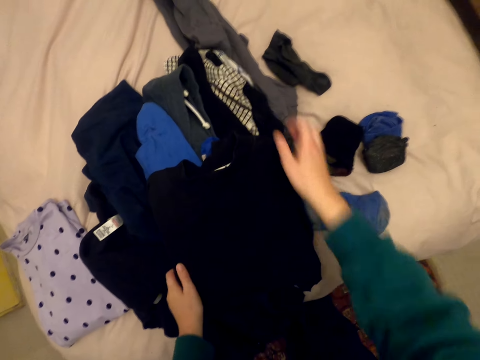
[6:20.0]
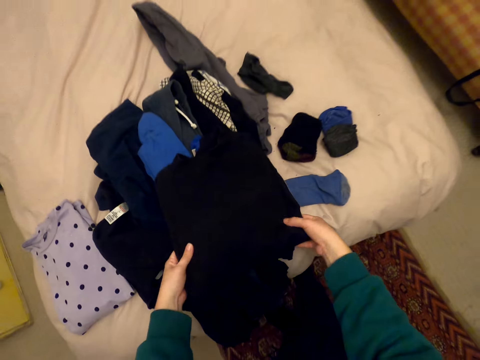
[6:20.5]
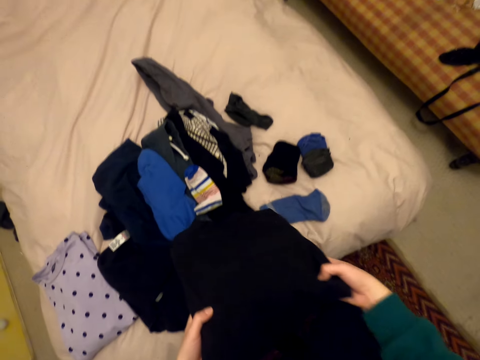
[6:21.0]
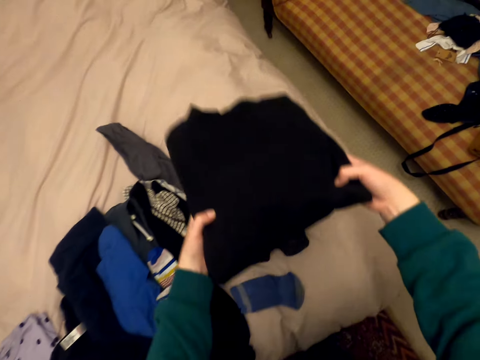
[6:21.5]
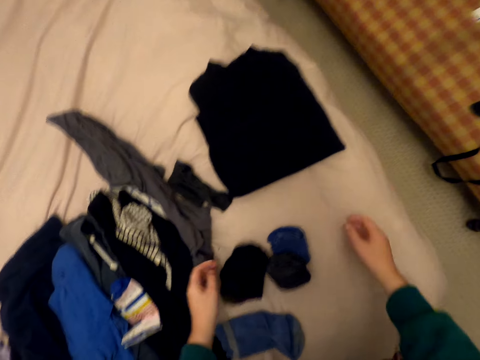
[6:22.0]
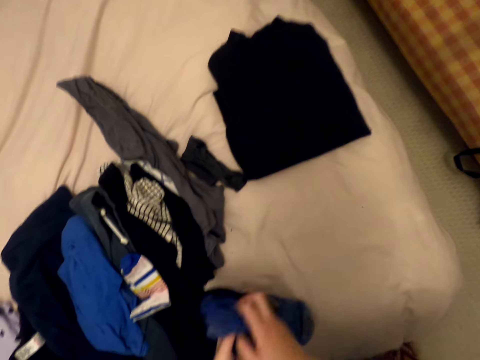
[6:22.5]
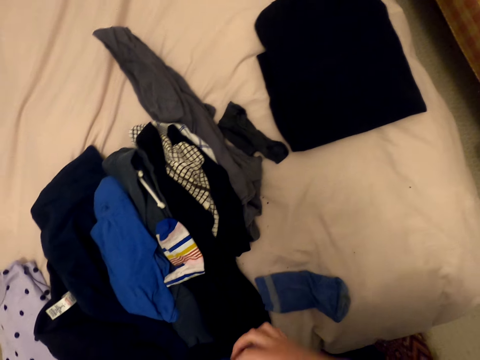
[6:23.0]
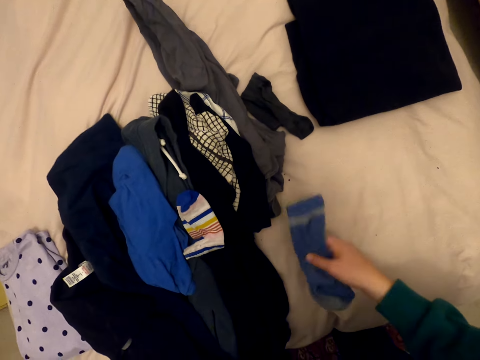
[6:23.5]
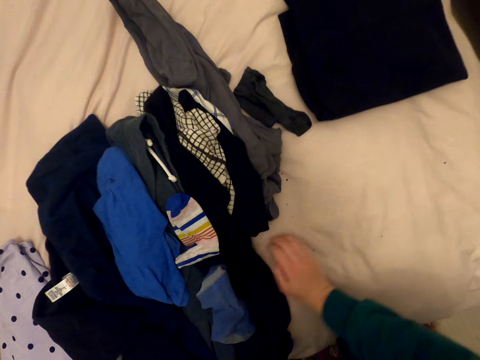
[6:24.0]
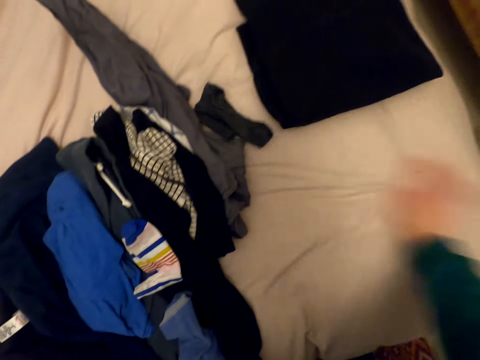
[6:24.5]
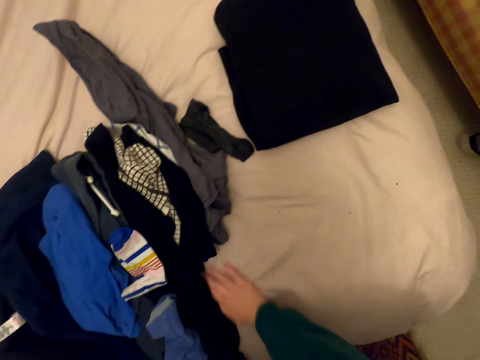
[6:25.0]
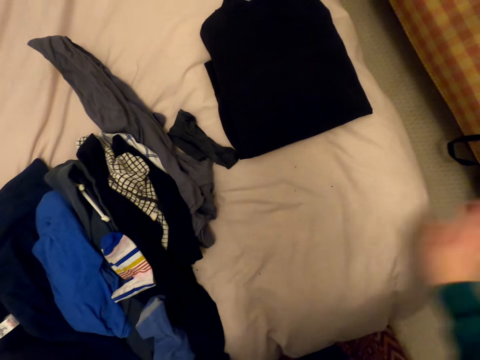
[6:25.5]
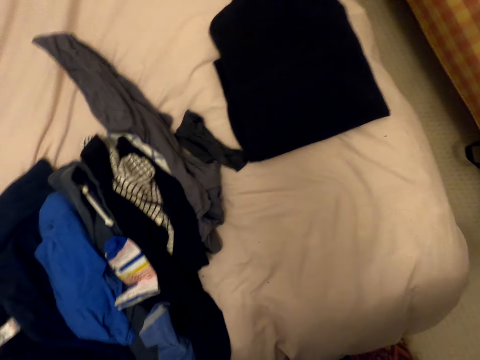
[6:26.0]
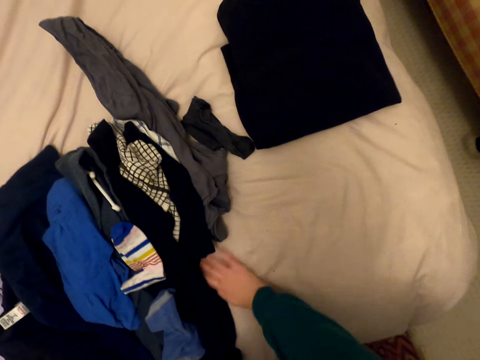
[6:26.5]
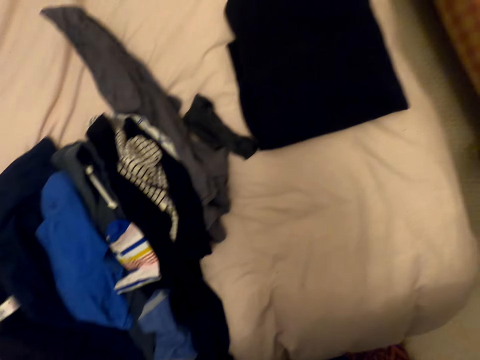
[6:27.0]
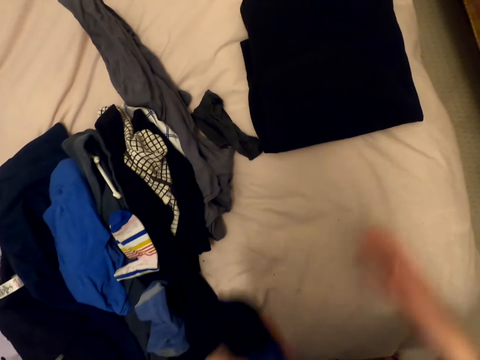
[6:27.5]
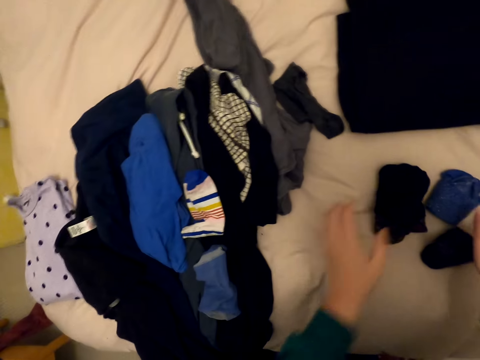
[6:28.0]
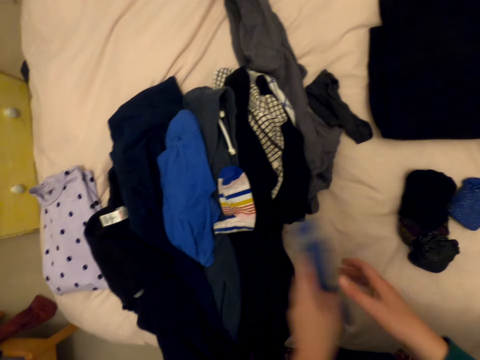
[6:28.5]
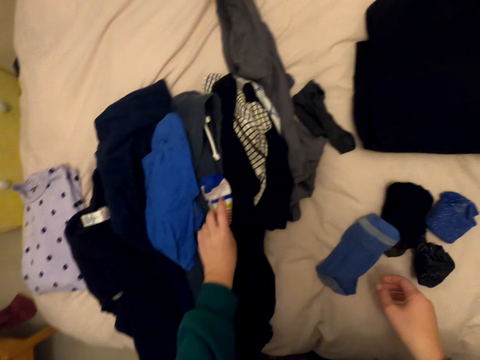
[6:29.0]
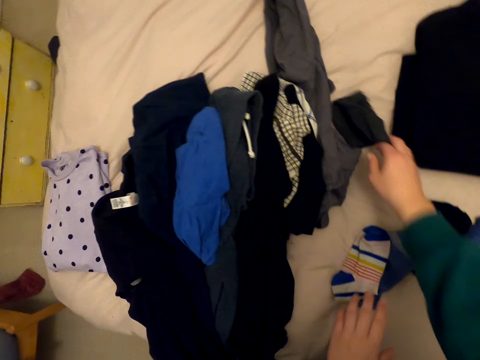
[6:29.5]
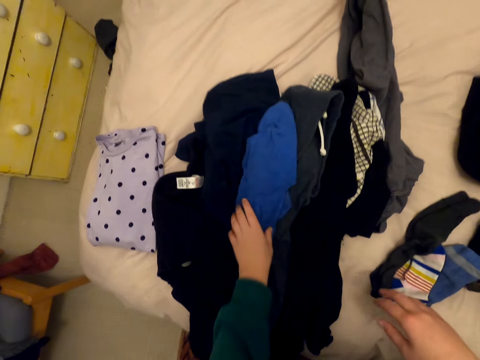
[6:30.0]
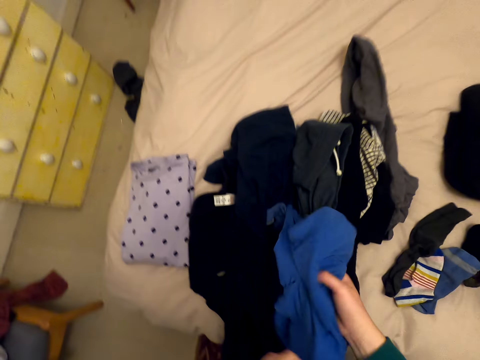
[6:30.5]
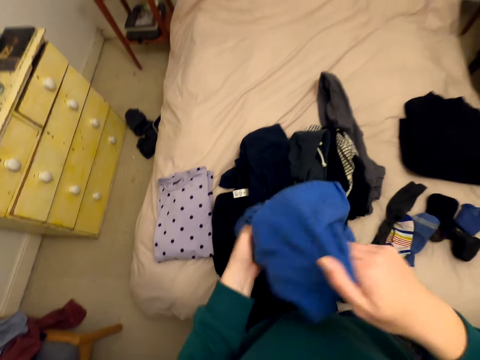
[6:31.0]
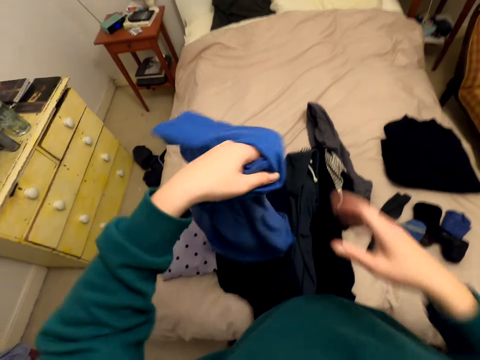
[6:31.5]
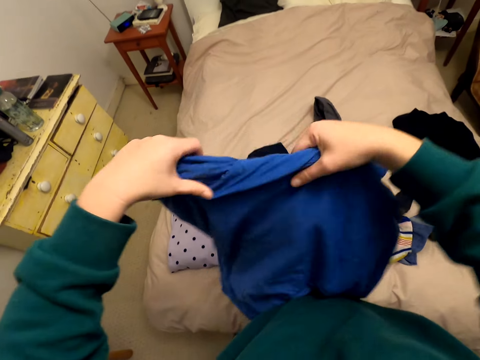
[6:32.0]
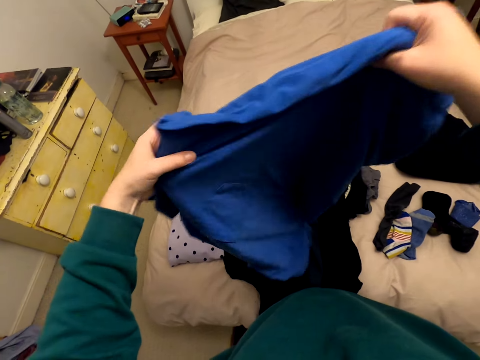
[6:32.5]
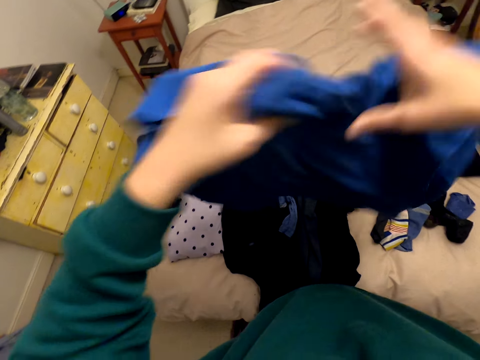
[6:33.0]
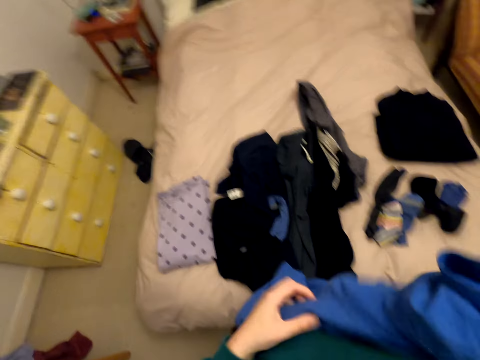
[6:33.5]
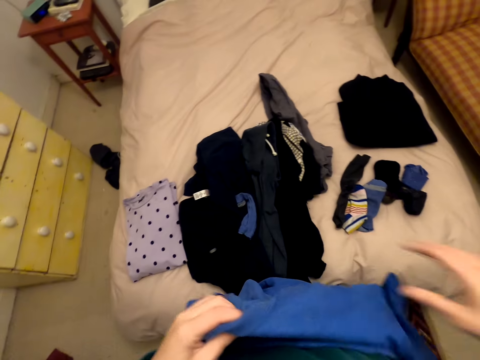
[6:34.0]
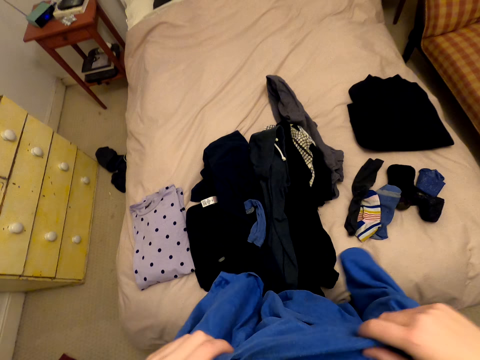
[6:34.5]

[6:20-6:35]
The camera wearer holds the sweater and drops the sweater. She picks up the socks from the bed. She wipes the bed sheet with her right hand. She drops the socks, picks up the socks, and puts the socks on the bed. She picks up the cloth or T-shirt from the bed. She moves the cloth in her hands.

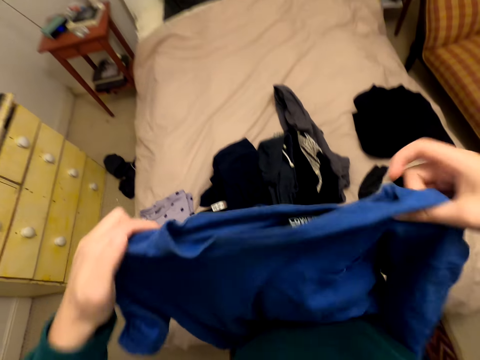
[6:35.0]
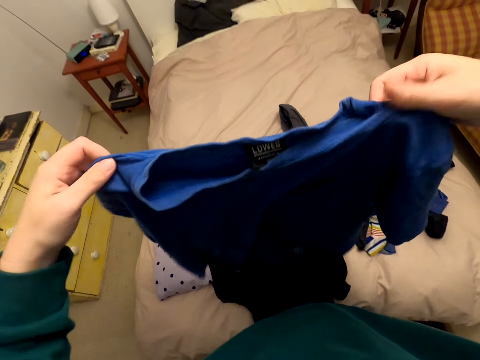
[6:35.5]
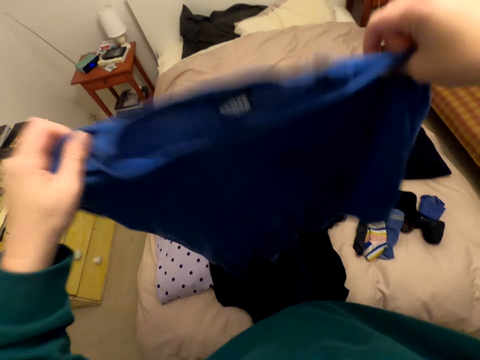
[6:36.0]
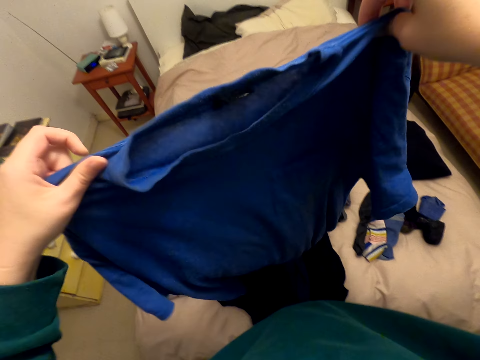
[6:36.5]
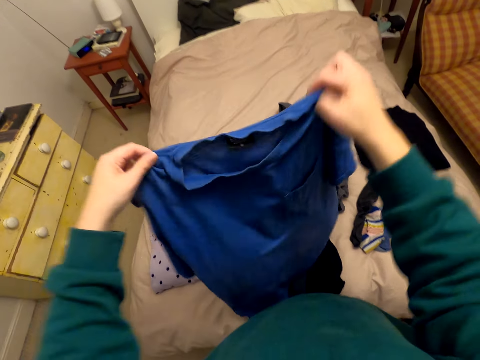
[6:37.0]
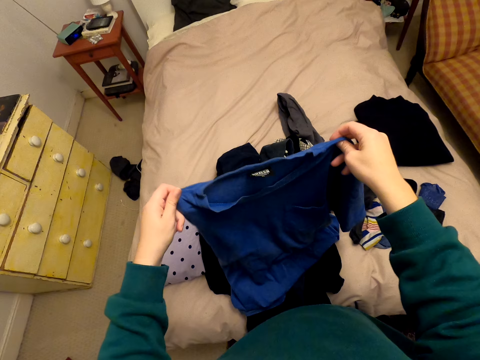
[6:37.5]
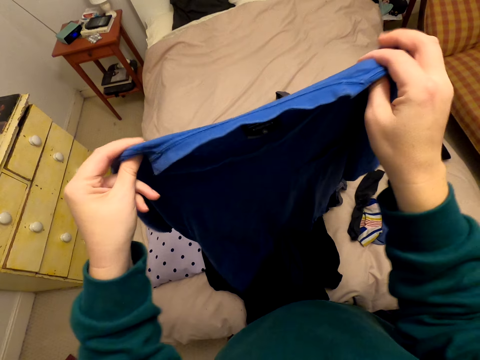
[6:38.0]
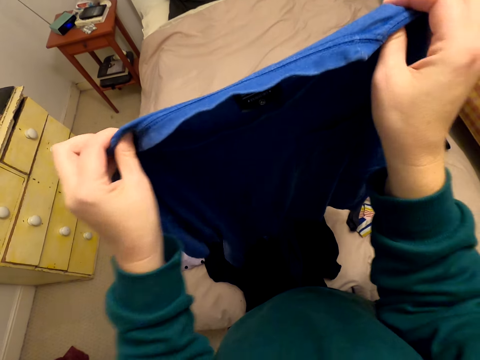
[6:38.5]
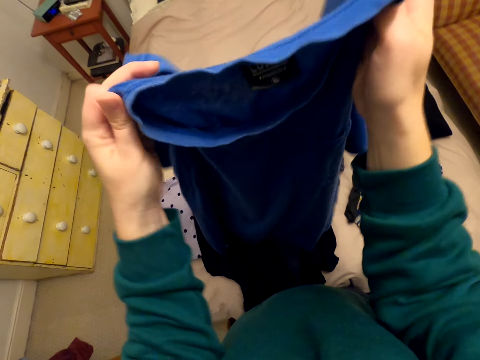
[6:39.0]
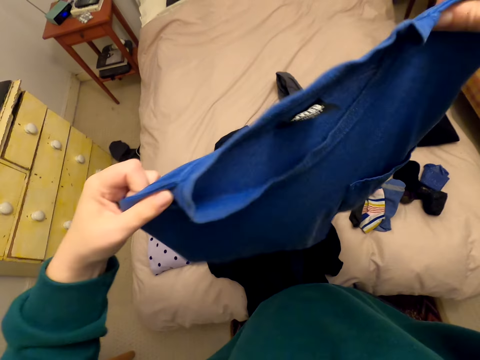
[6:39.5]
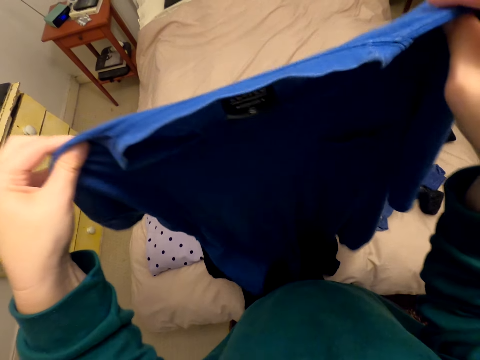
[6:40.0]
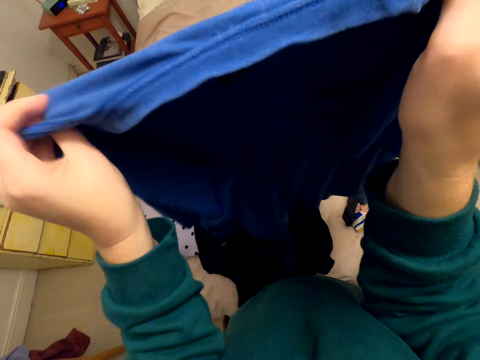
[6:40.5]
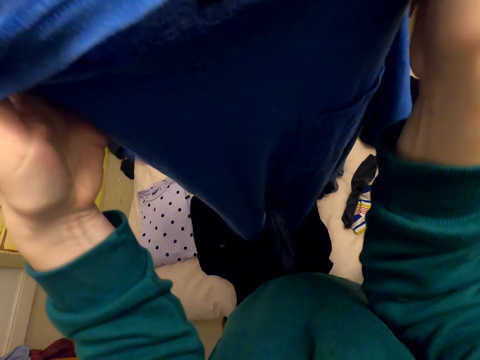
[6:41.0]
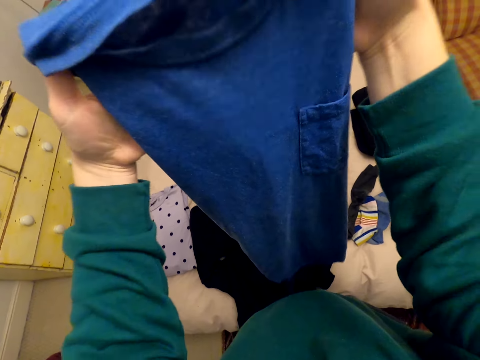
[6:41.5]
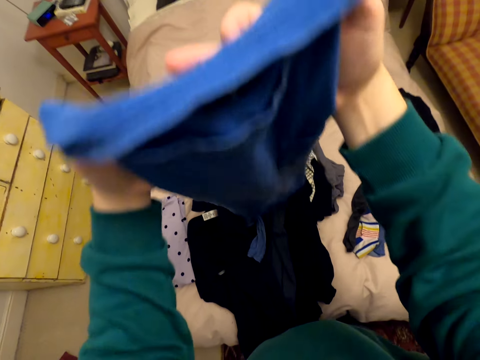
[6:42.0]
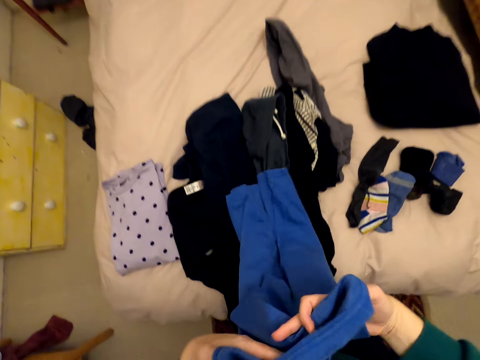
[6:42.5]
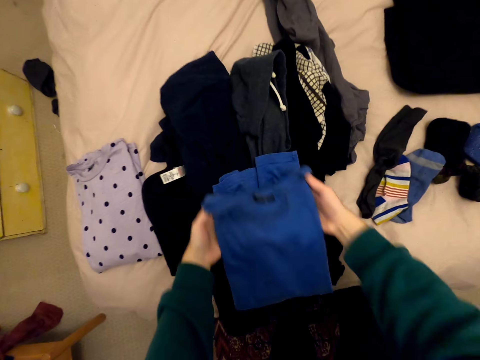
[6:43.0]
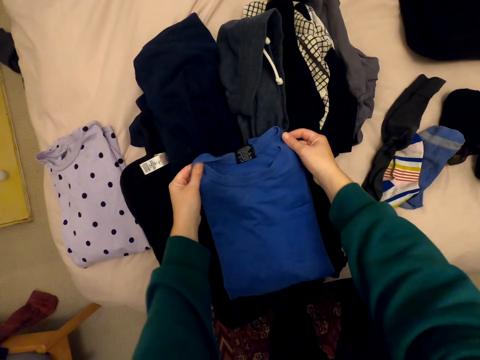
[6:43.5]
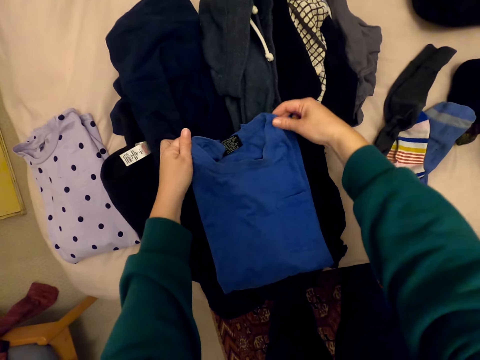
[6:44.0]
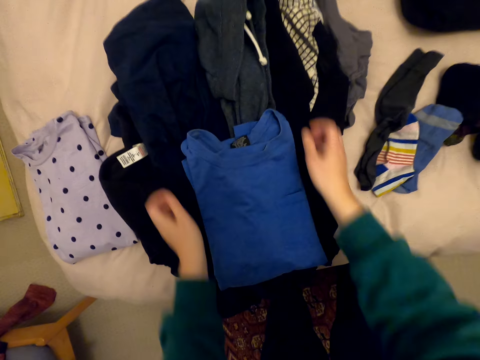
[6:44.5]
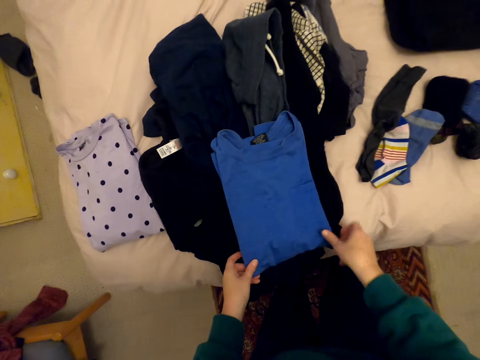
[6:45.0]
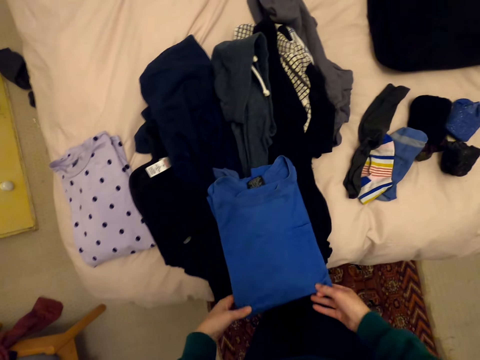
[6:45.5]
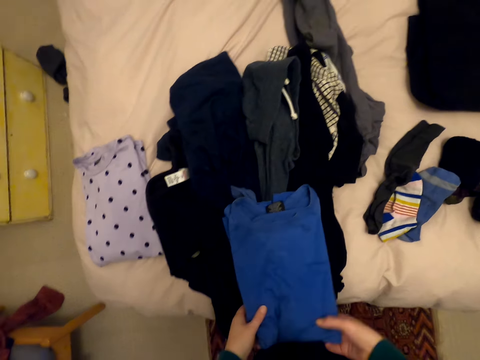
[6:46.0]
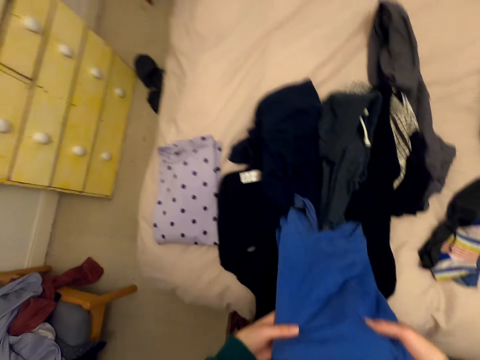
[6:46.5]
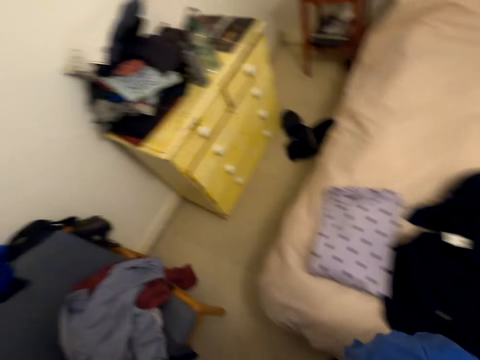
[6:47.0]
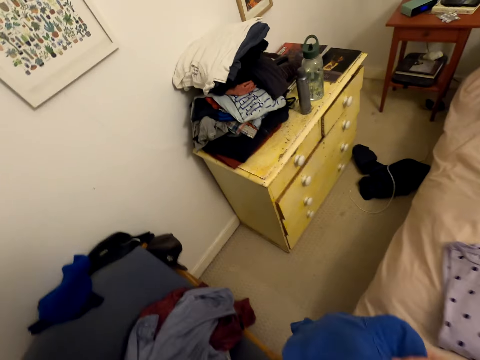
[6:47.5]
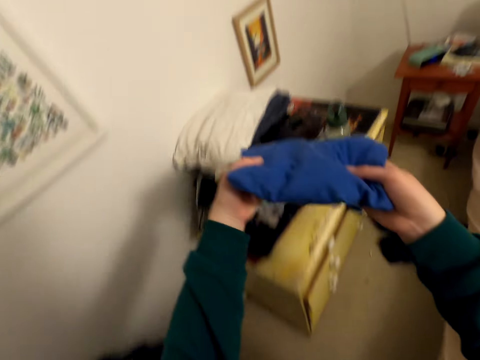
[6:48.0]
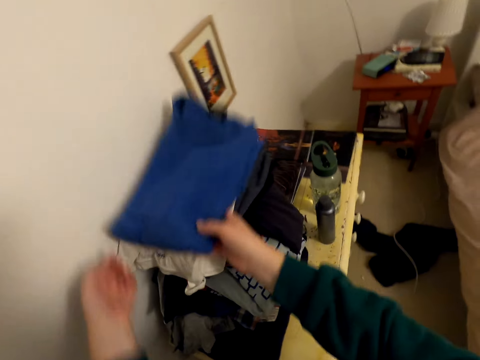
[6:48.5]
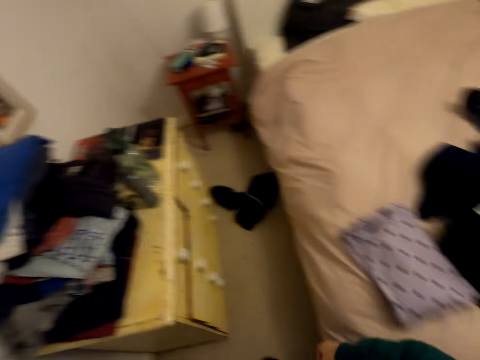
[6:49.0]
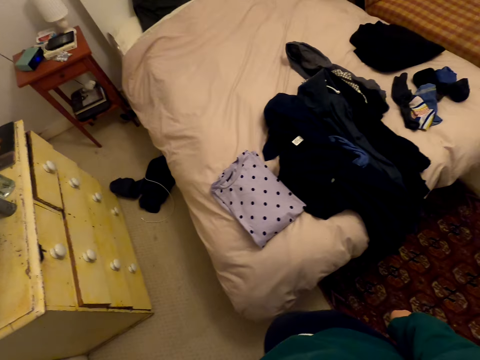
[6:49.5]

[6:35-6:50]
The camera wearer folds the T-shirt. They put the T-shirt on the bed. They fold the cloth on the bed. They hold the T-shirt. They look around the house. They put the cloth on the cabinet.
